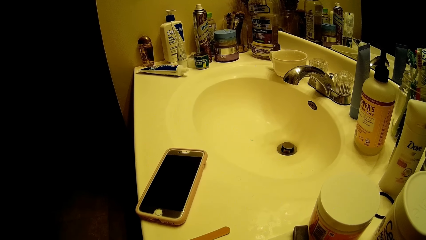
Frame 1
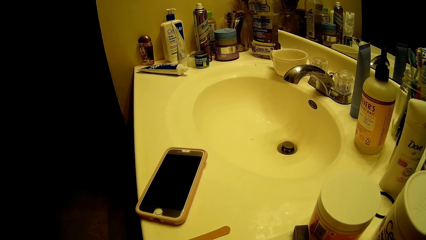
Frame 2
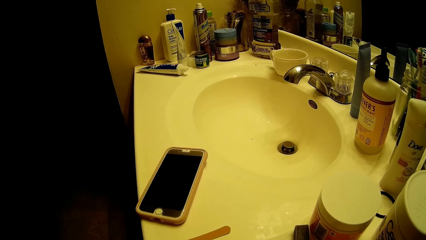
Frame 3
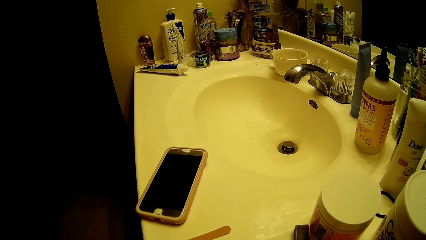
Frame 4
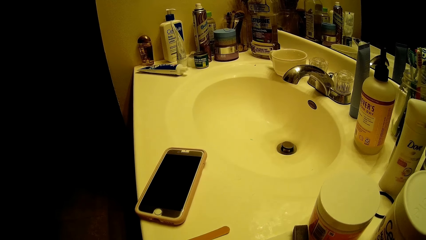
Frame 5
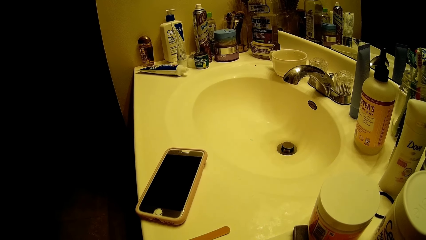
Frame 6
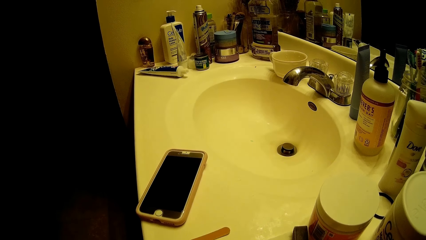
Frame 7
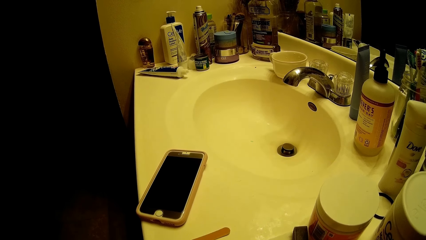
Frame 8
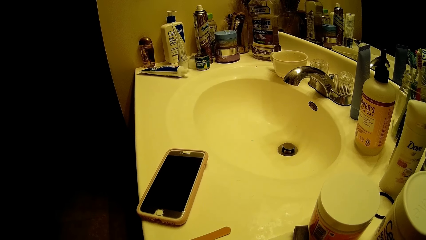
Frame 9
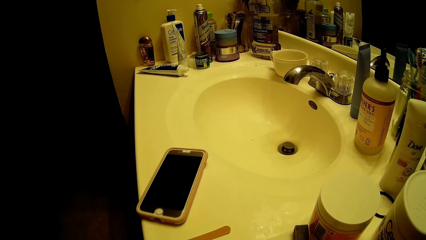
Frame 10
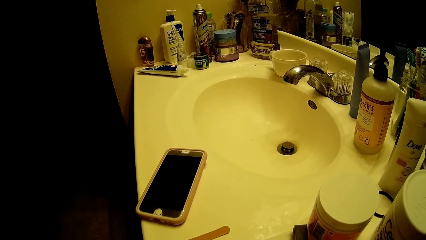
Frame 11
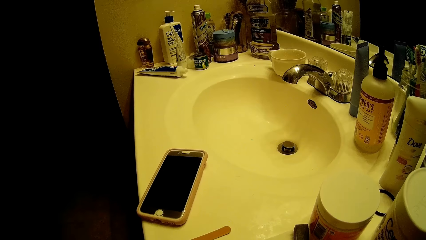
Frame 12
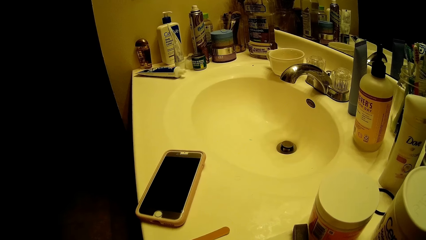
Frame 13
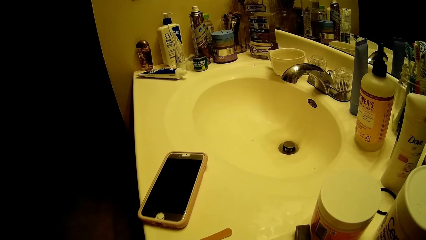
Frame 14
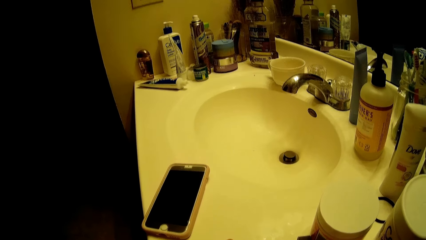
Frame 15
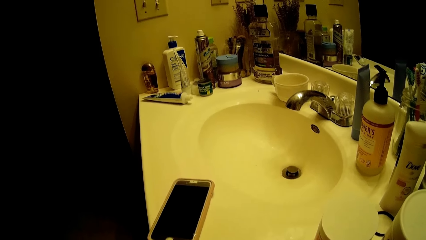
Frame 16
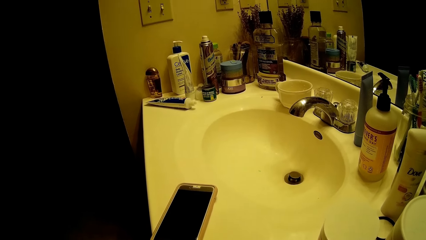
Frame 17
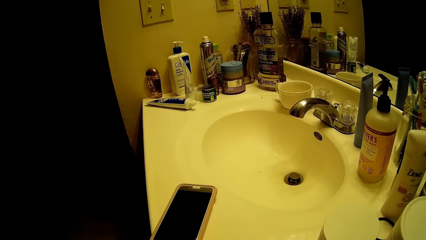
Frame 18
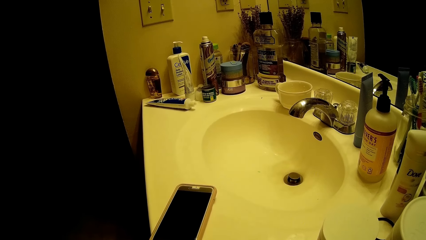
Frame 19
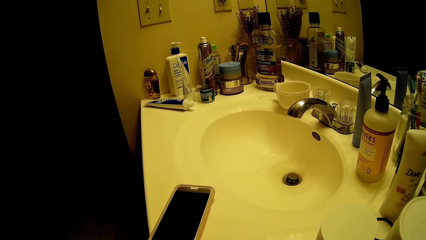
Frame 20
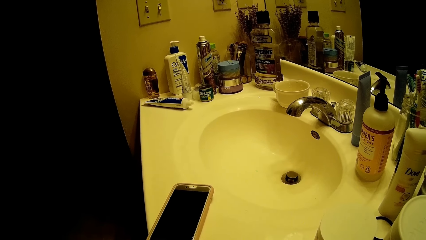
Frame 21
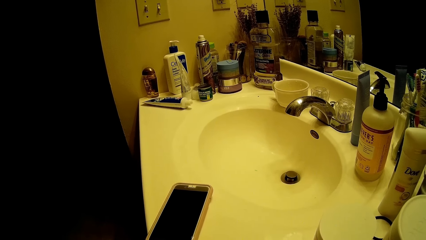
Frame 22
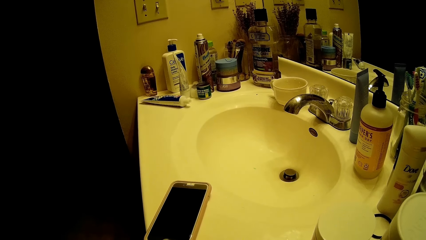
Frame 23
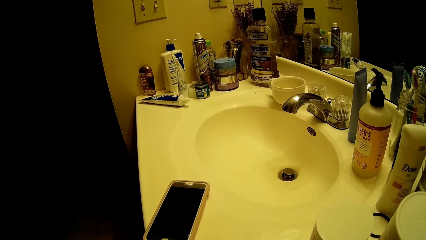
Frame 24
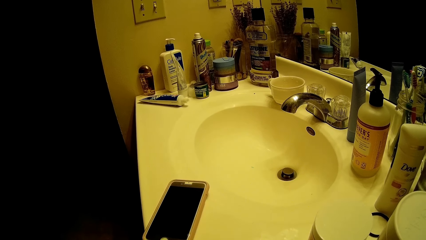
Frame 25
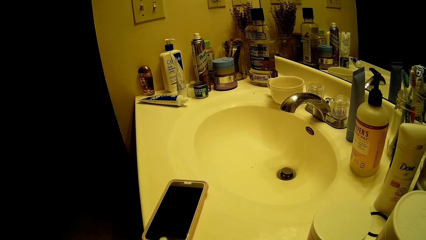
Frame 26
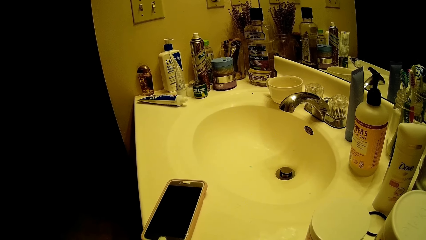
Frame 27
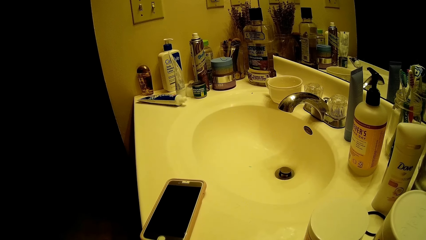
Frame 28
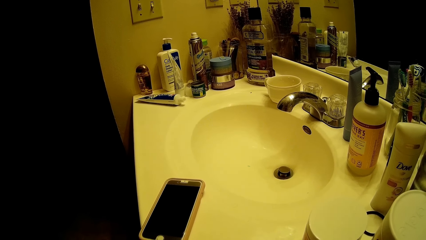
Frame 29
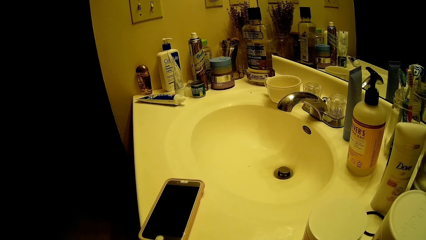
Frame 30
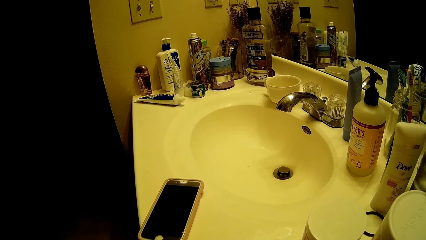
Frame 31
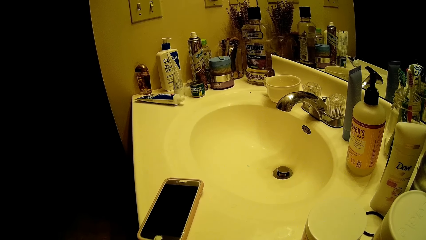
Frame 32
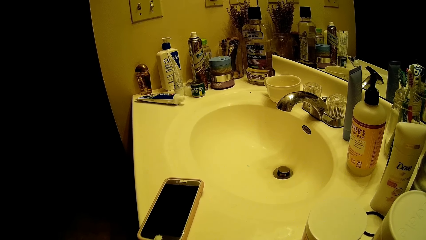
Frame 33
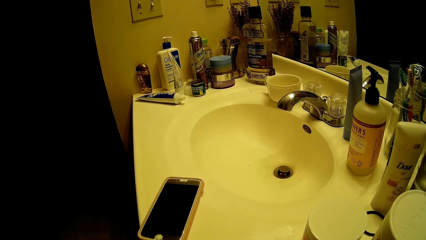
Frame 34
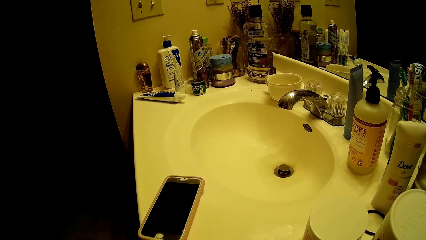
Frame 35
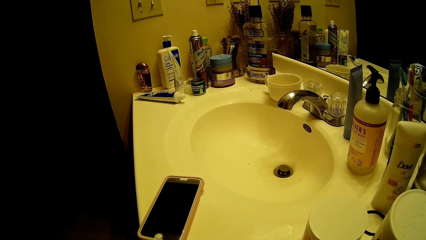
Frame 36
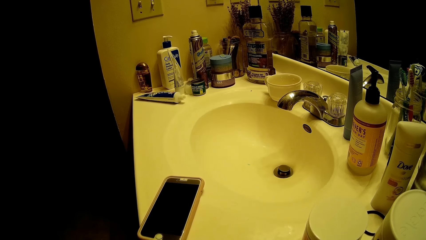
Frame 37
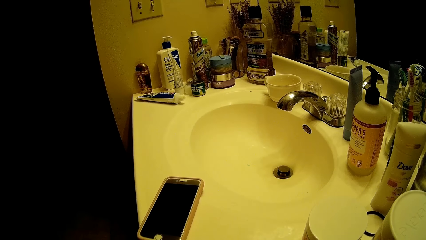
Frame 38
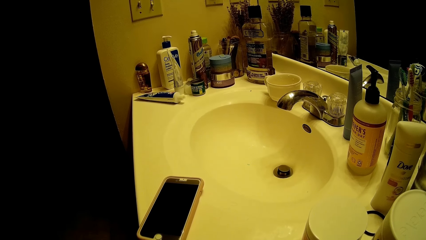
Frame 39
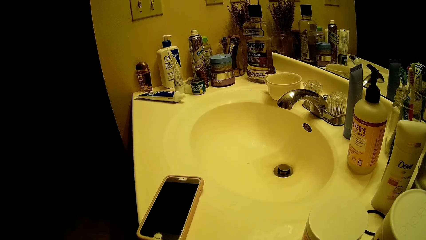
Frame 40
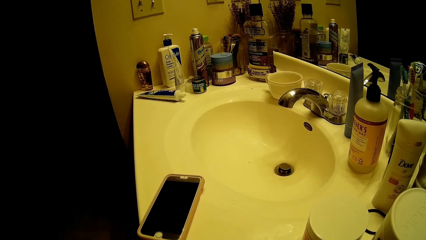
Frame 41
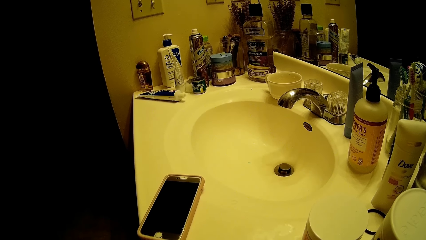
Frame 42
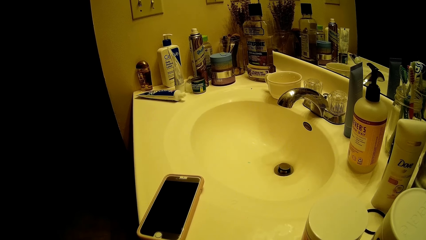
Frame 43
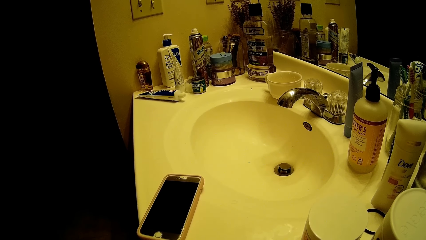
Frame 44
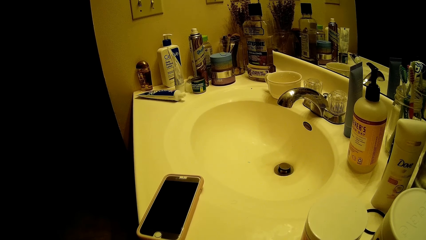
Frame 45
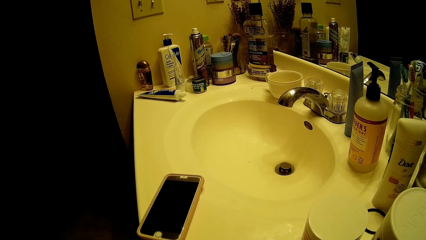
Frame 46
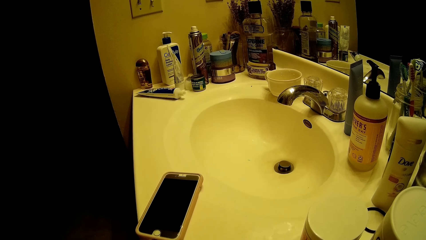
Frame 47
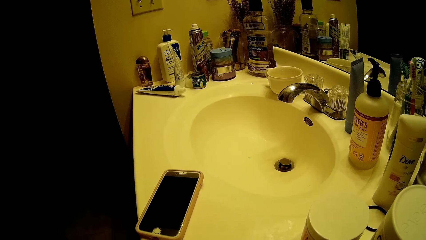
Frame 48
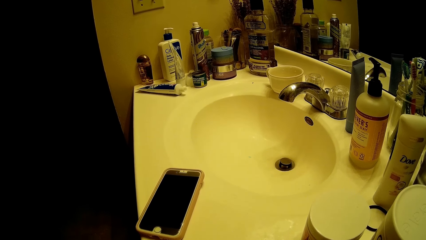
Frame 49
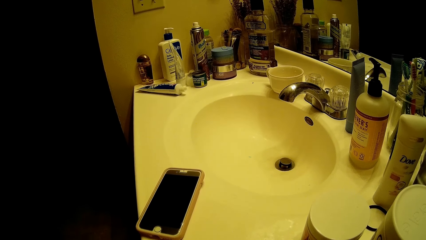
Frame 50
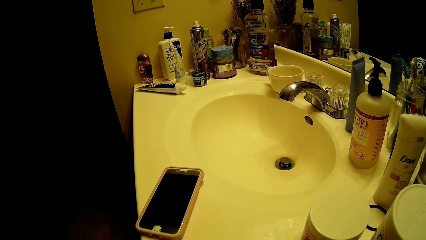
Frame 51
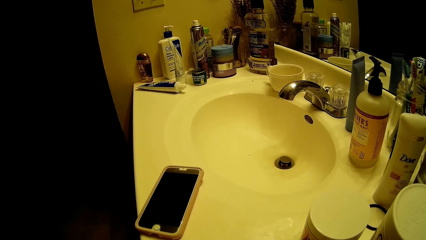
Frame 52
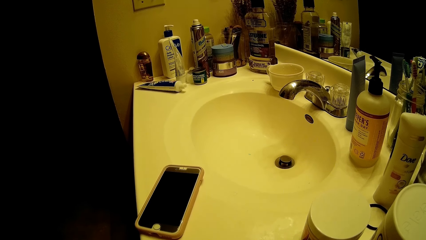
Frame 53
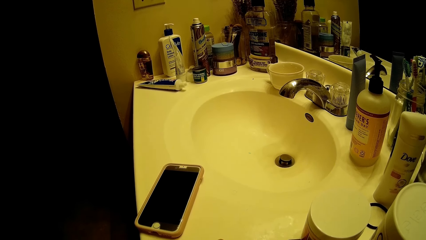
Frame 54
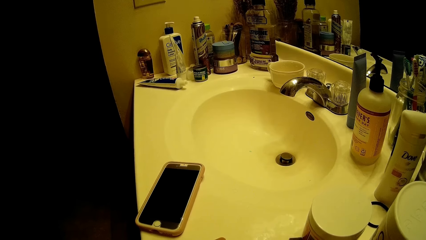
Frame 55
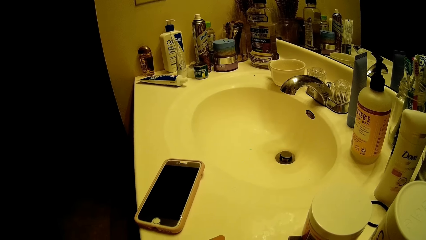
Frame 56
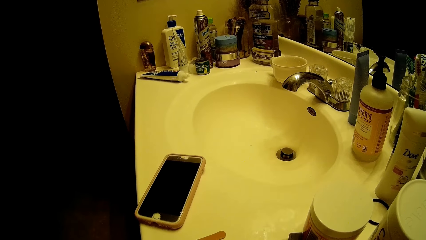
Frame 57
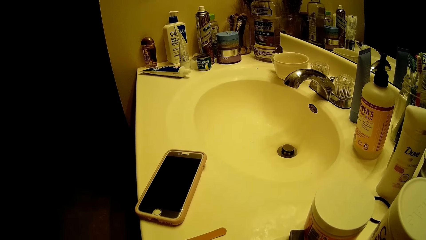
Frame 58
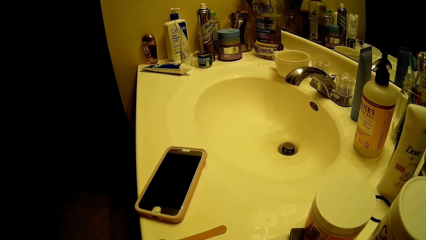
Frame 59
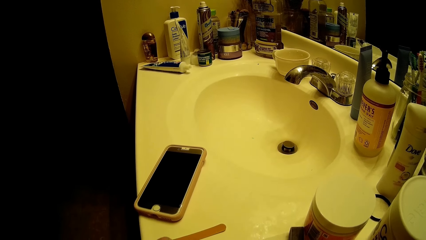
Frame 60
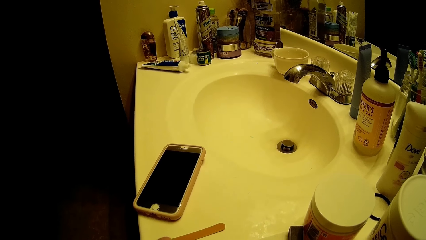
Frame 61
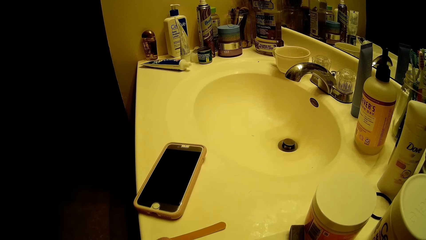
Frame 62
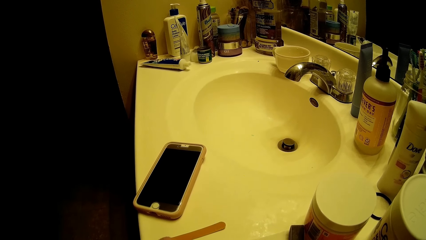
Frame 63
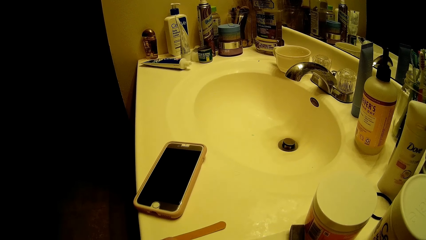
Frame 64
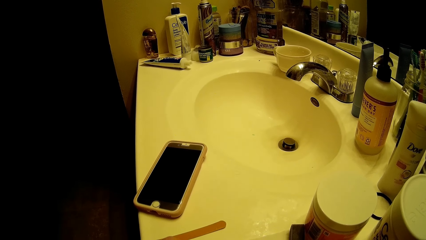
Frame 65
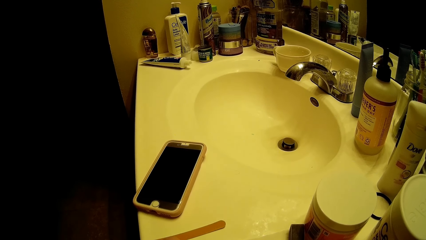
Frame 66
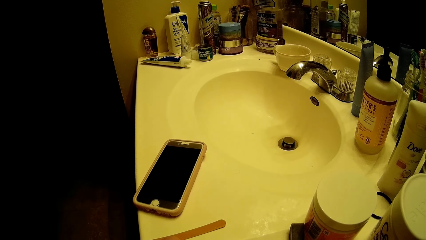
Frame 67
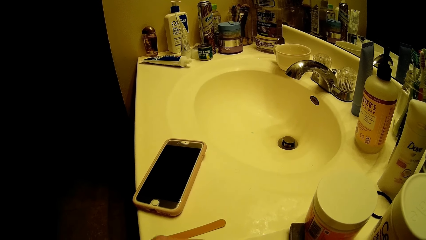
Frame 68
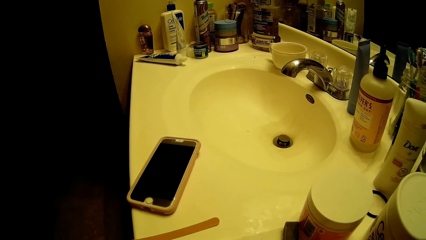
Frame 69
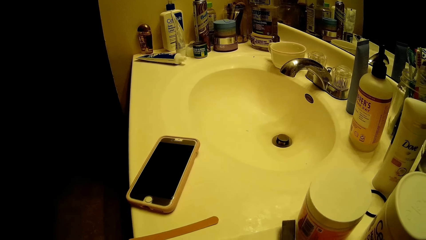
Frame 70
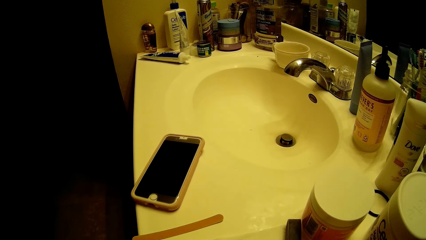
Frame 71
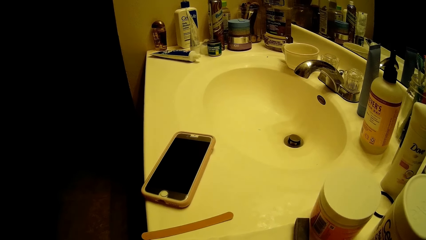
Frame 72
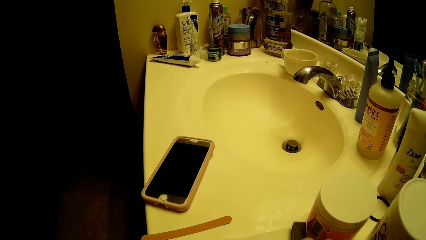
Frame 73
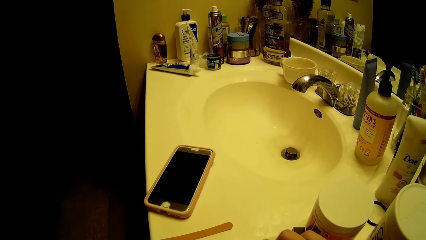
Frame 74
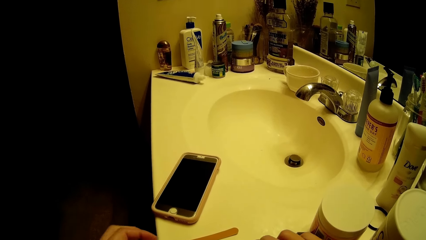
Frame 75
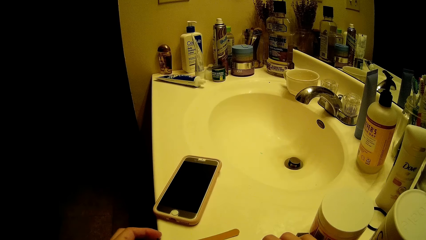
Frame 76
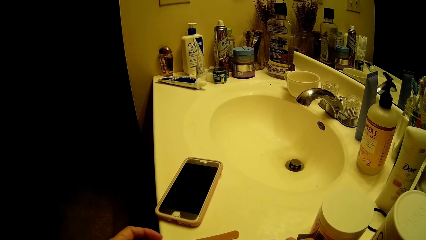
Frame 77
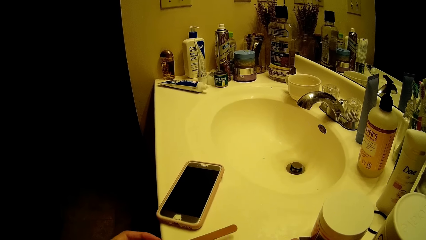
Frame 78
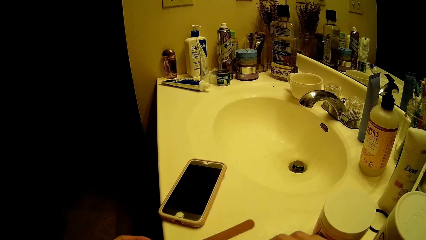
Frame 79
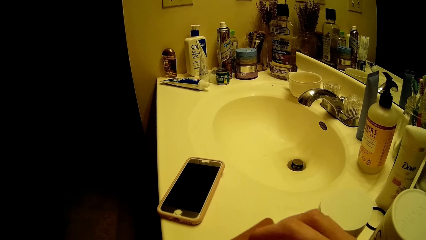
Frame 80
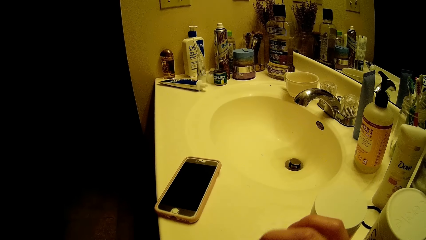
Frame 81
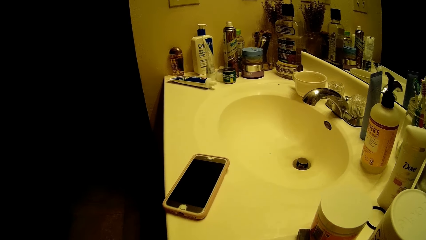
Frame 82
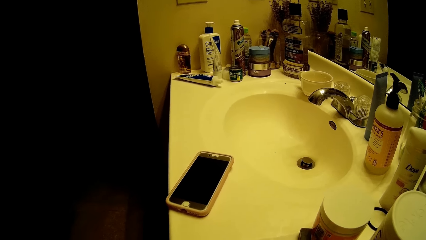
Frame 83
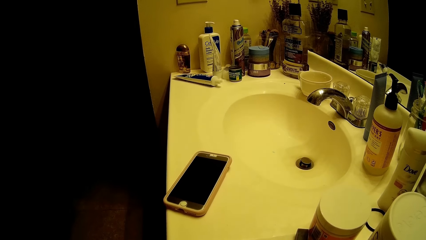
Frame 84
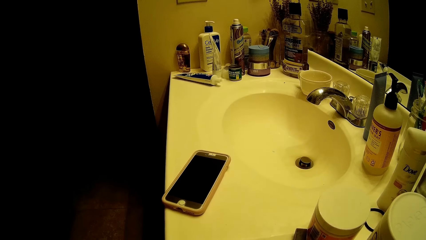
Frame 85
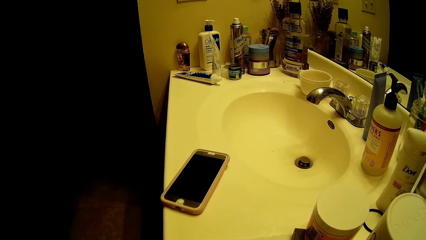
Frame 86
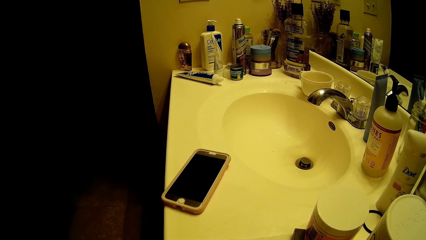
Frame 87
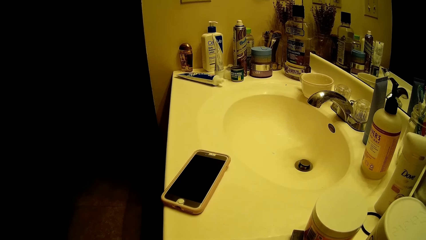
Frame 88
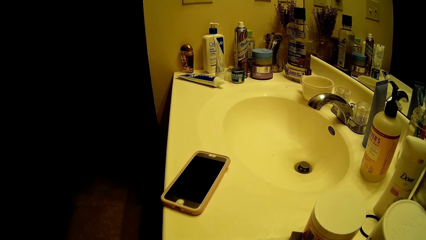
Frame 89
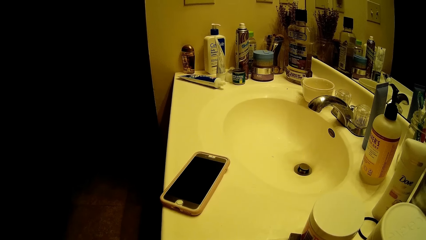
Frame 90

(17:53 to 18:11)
The camera wearer takes a nail file from the sink with his left hand.
